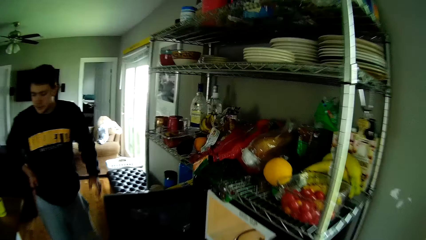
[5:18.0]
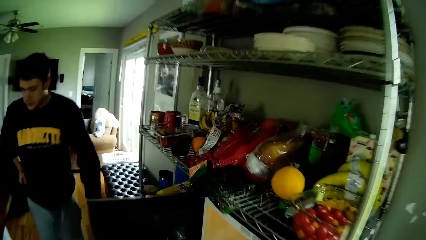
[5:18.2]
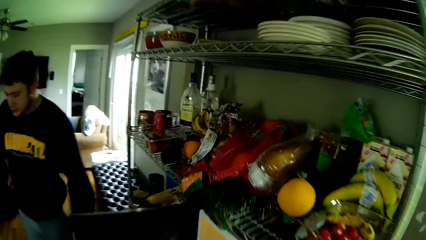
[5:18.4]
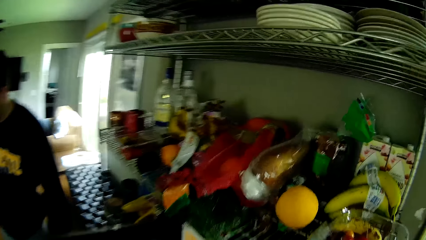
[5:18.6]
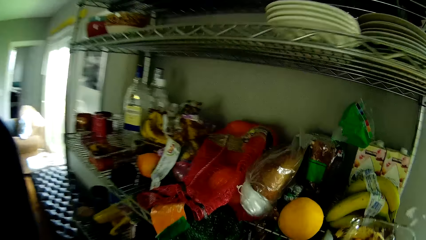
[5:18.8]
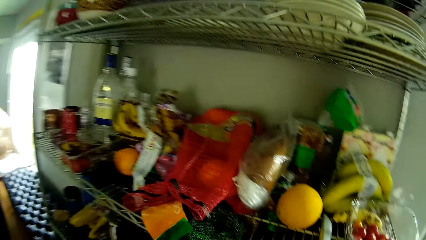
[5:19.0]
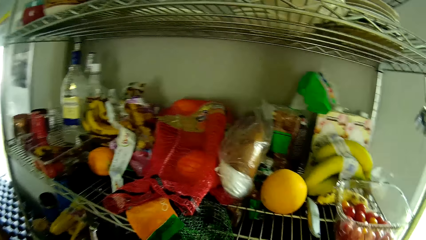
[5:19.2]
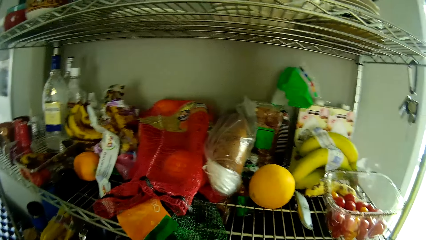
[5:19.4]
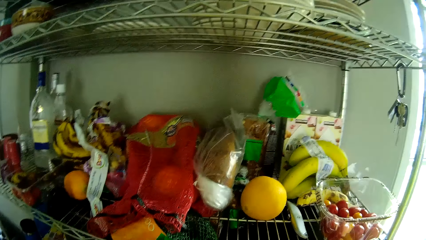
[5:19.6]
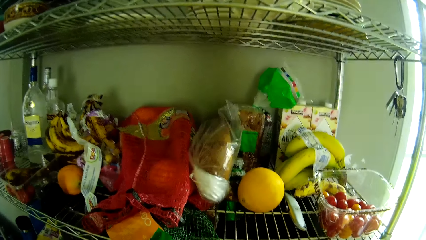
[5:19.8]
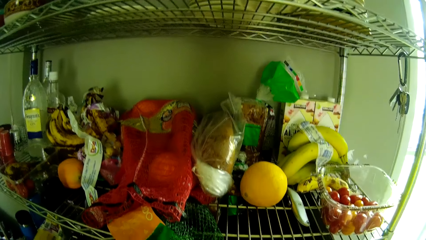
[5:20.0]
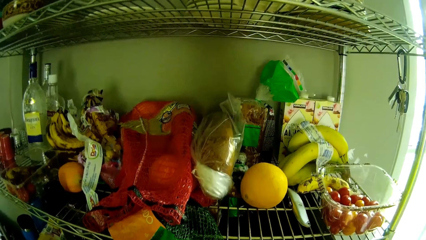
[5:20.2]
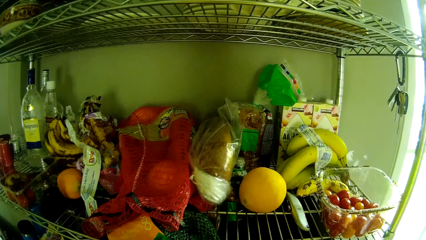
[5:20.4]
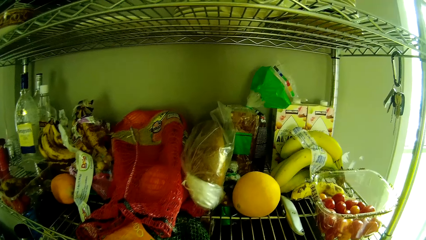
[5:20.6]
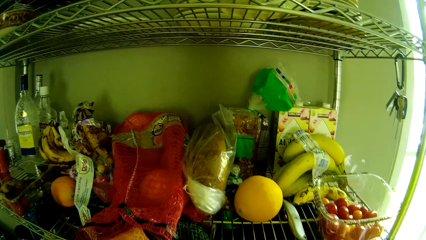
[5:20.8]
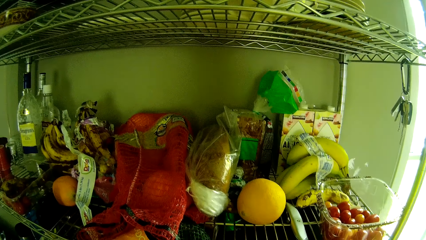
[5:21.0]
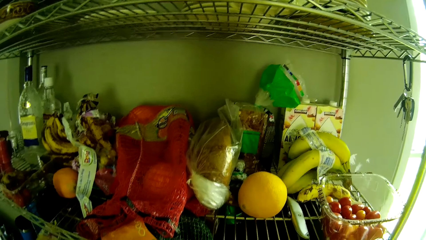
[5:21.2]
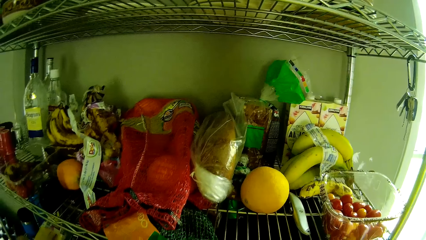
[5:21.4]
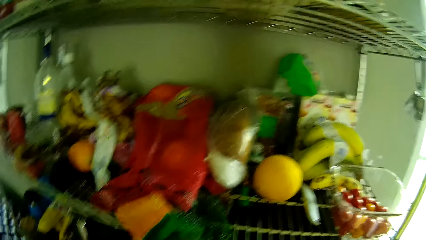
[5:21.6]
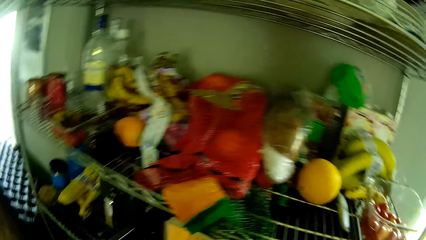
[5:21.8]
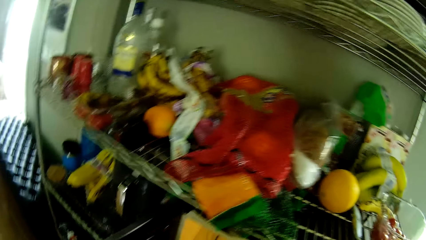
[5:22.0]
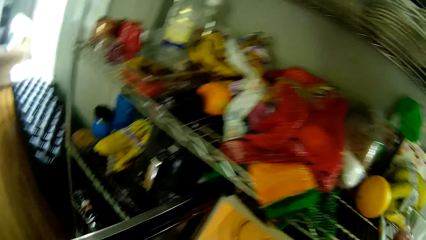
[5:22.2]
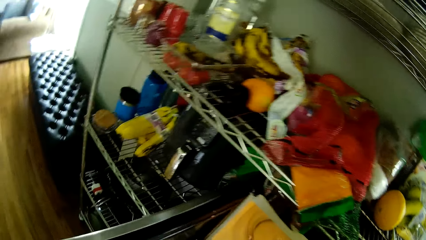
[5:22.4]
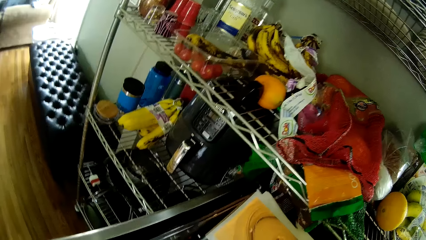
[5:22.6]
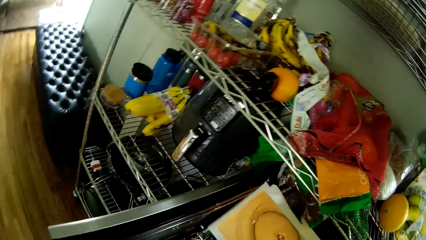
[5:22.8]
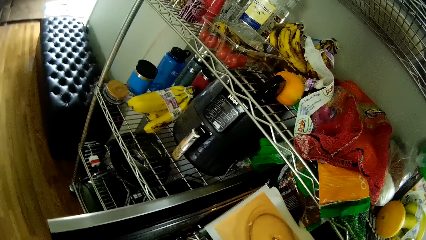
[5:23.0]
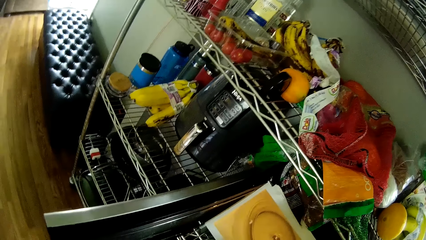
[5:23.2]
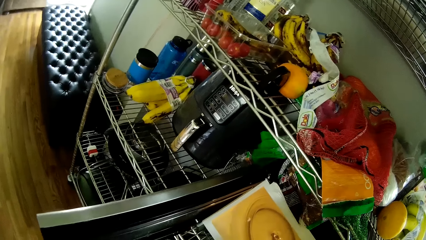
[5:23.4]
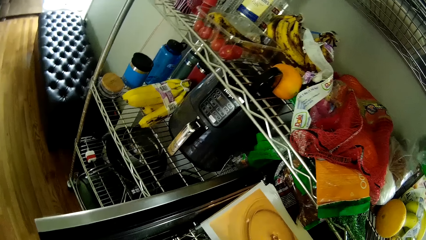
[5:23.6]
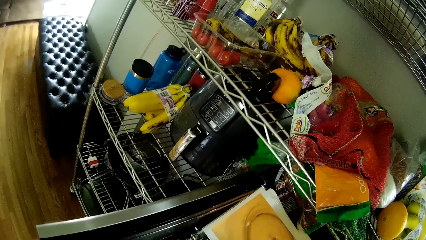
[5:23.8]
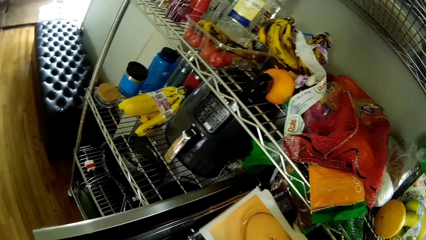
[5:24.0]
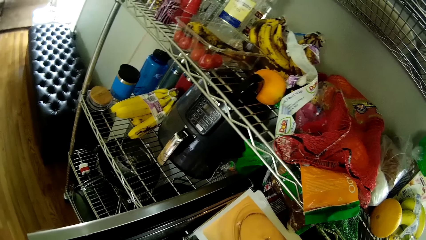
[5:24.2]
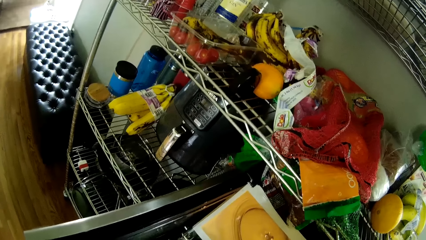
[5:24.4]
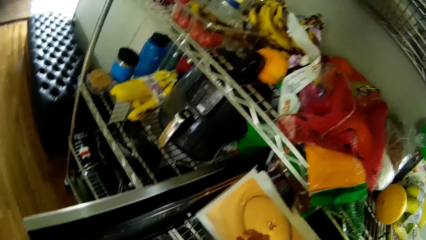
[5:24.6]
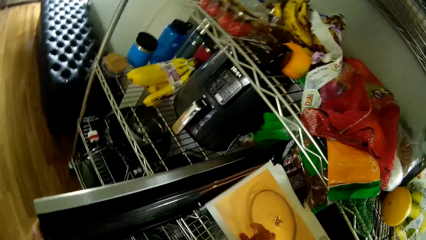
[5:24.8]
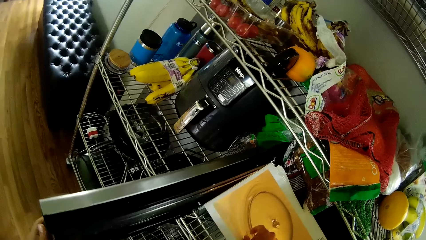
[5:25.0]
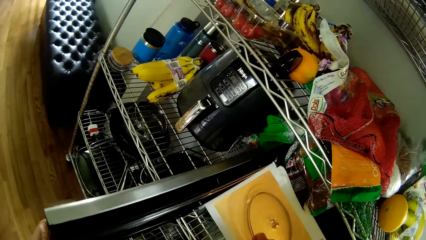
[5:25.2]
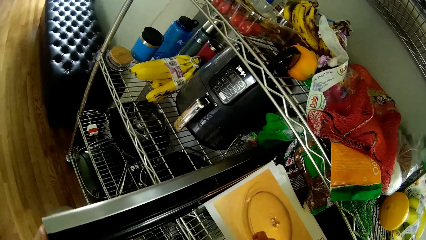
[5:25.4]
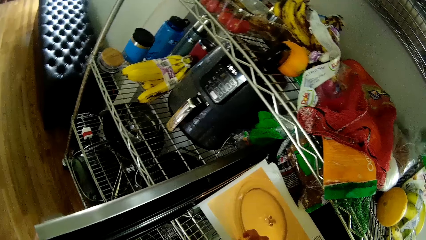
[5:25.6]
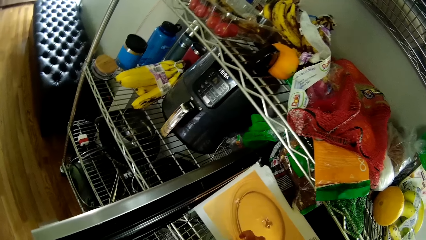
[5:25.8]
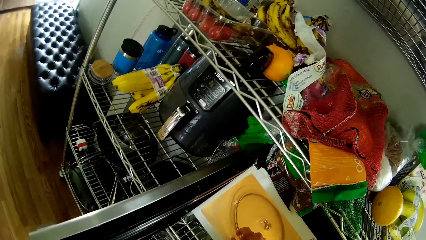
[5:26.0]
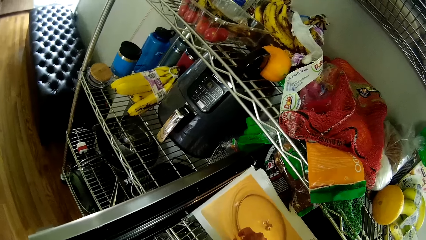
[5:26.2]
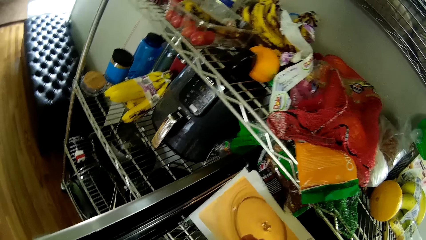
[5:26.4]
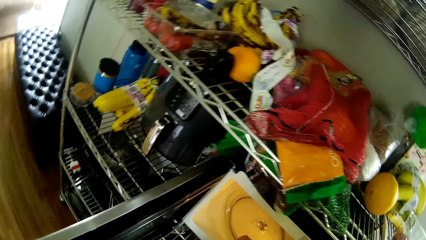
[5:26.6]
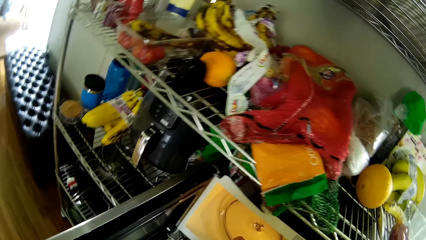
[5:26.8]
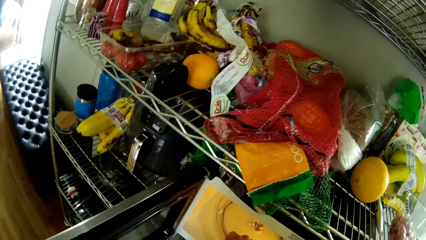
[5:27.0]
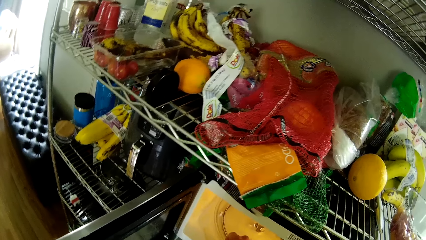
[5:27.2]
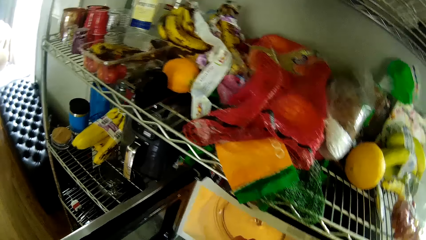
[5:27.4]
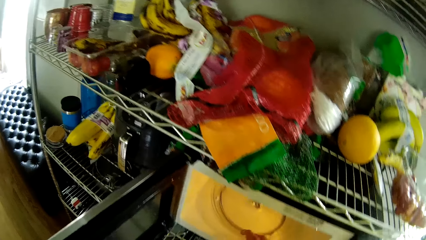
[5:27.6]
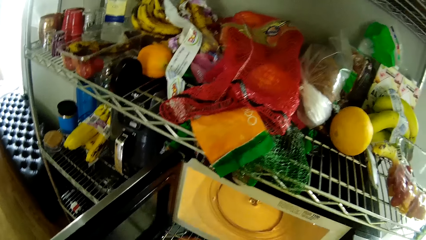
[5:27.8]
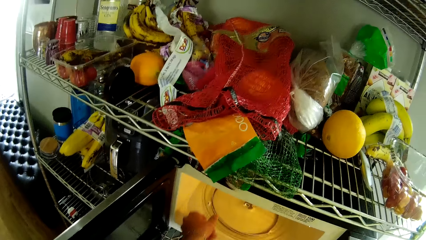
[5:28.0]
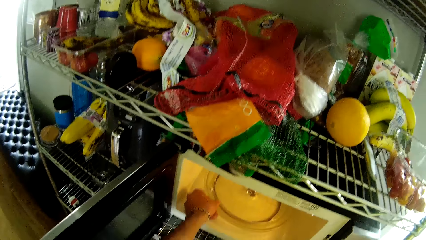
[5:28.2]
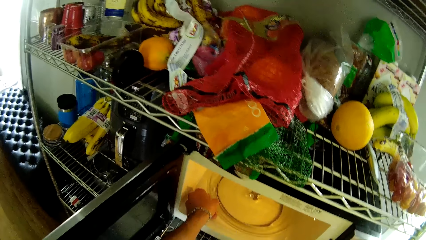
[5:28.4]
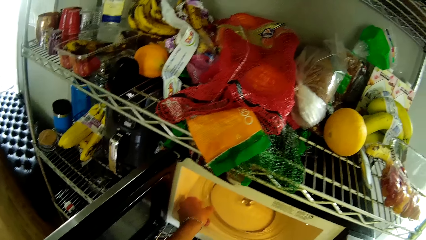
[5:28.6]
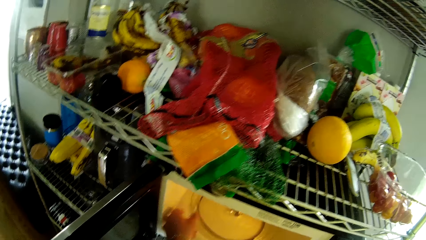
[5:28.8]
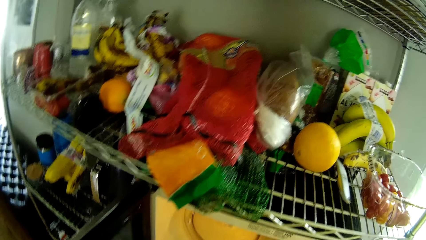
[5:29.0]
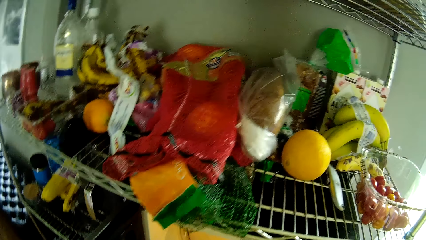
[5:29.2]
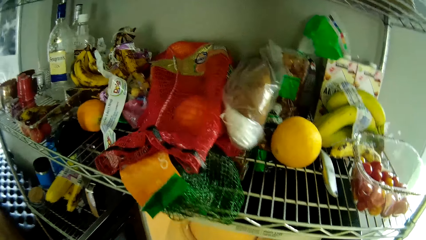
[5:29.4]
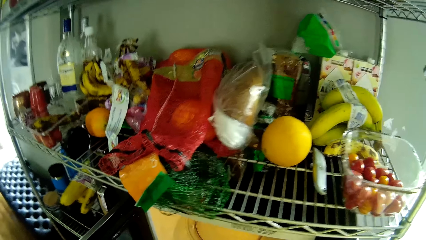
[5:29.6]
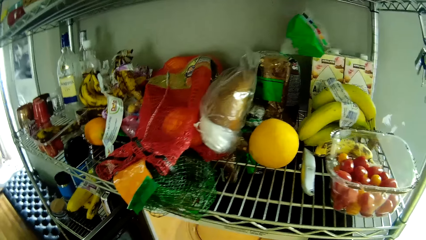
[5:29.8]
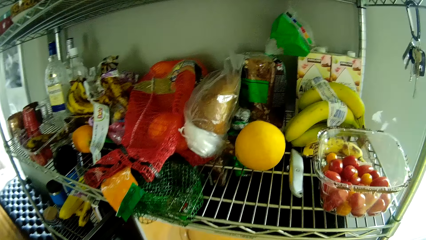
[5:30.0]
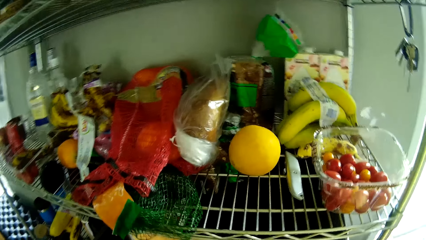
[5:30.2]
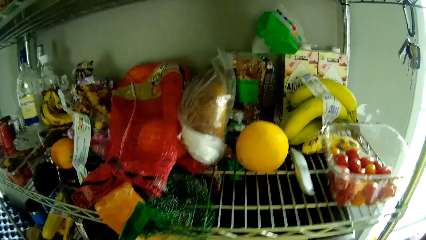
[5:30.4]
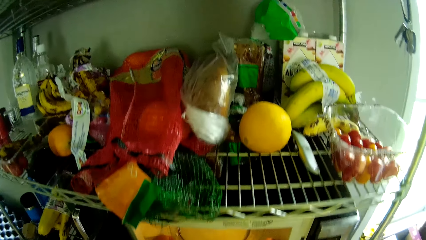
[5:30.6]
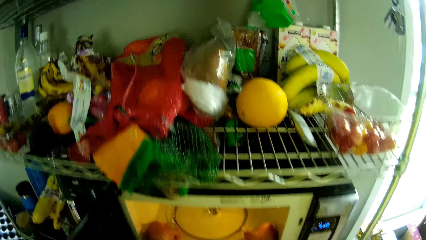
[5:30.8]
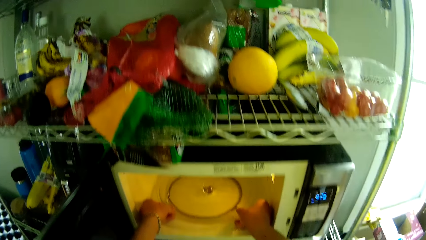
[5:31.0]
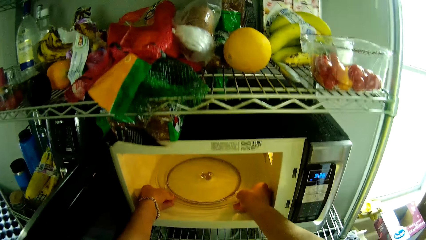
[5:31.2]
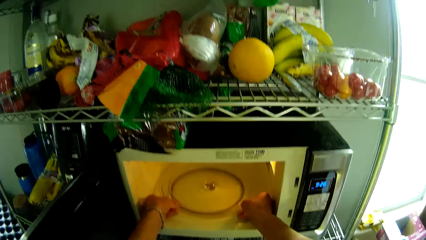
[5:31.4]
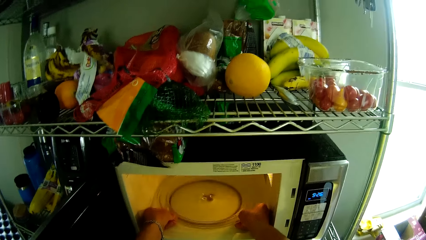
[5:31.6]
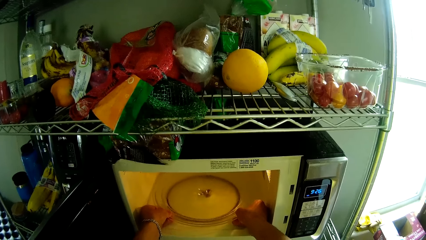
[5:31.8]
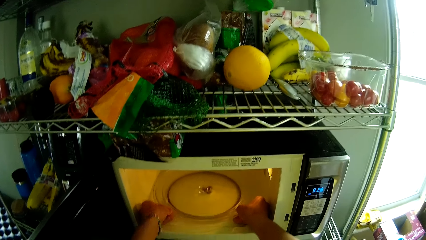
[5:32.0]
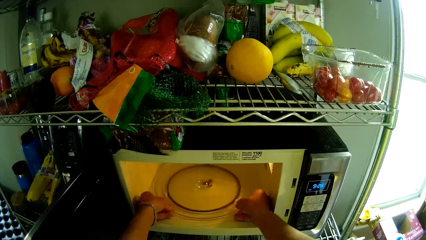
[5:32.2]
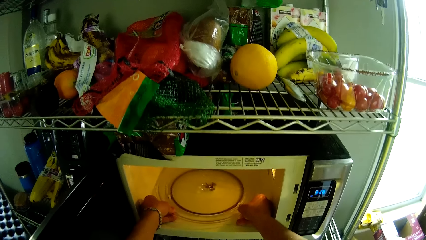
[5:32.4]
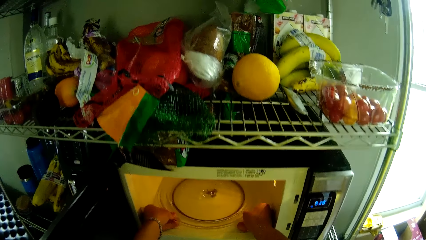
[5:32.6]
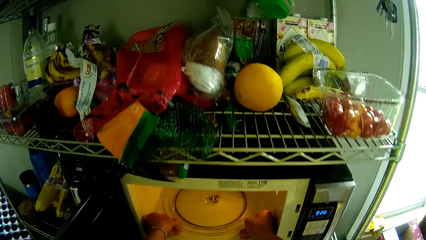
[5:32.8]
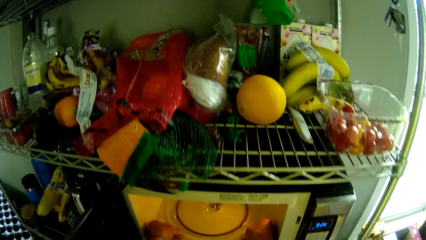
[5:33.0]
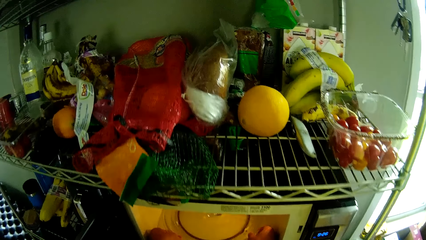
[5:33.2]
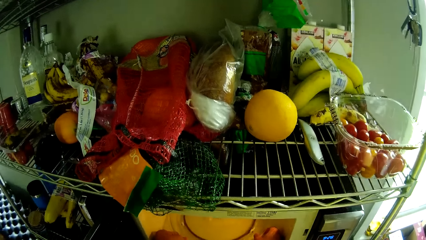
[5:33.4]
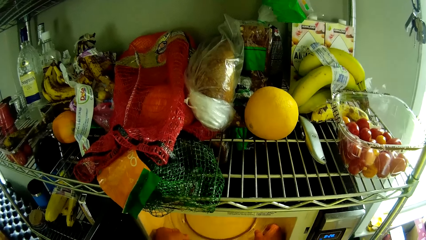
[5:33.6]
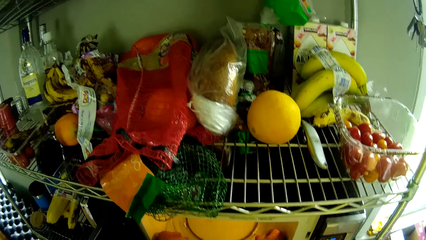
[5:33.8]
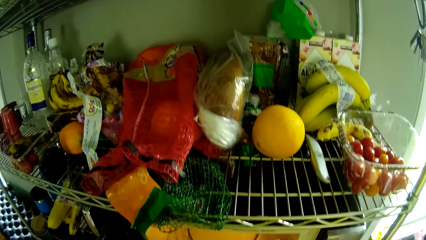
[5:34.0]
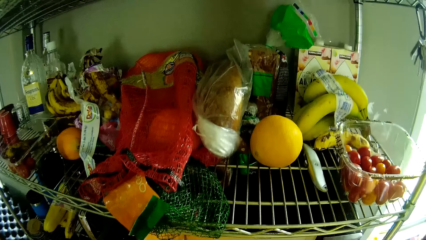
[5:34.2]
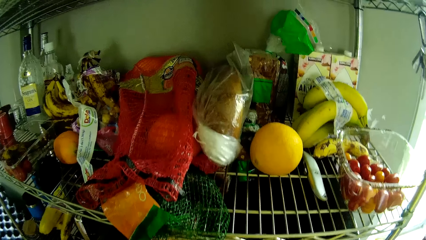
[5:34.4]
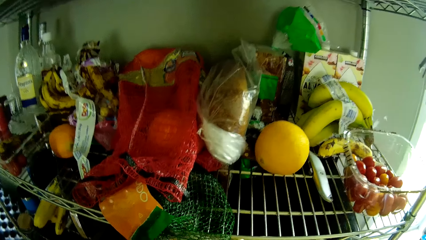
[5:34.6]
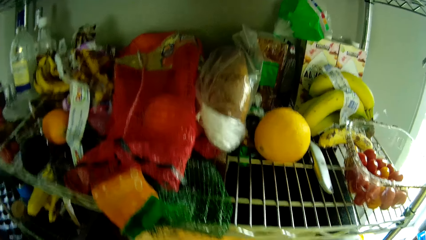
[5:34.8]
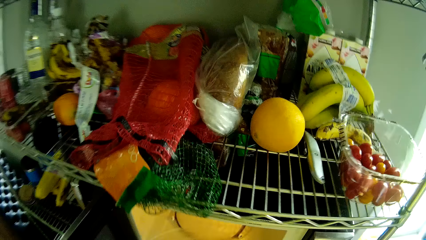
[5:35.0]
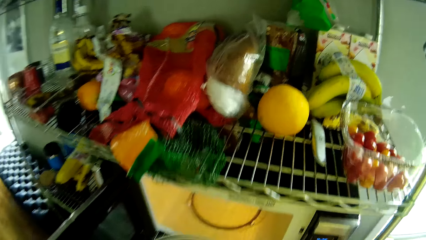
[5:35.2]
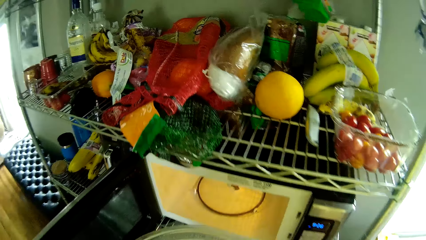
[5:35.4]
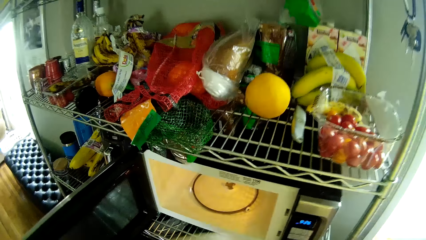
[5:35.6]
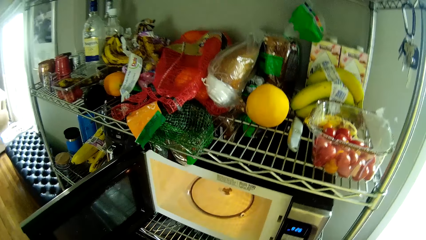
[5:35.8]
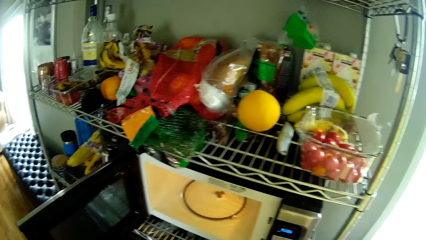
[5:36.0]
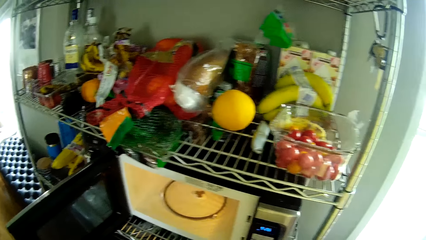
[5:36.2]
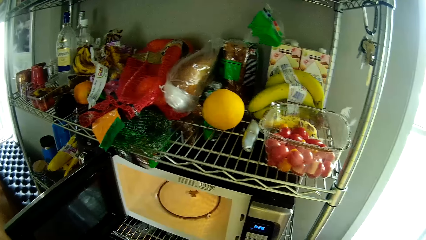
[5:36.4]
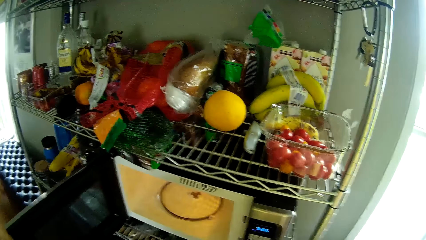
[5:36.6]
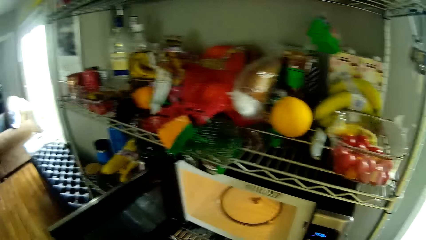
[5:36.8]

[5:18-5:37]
The camera wearer adjusts the microwave turntable with his right hand. He adjusts the microwave turntable with his left hand. He adjusts the microwave turntable with both hands. He dismantles the microwave turntable with both hands.
